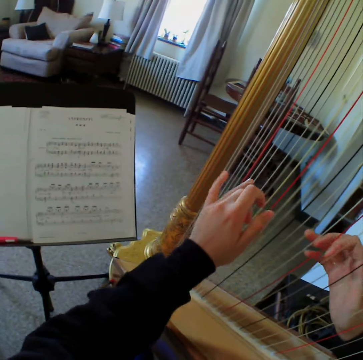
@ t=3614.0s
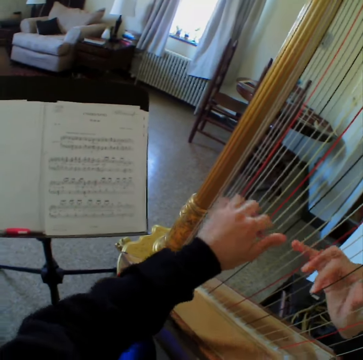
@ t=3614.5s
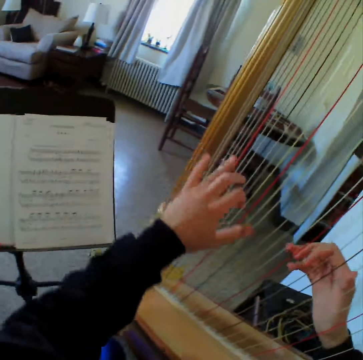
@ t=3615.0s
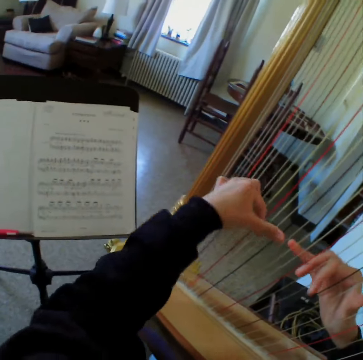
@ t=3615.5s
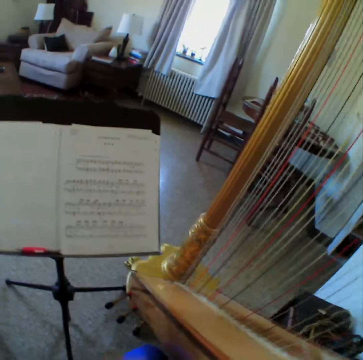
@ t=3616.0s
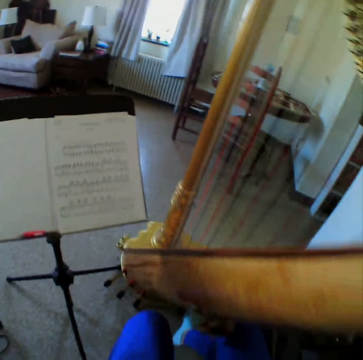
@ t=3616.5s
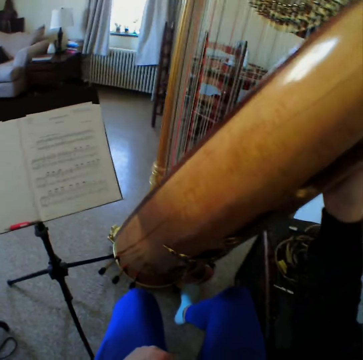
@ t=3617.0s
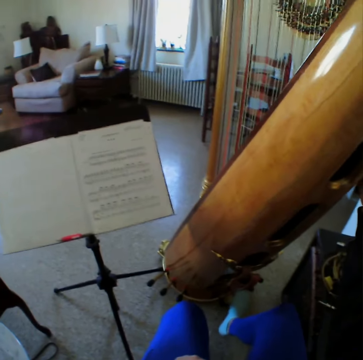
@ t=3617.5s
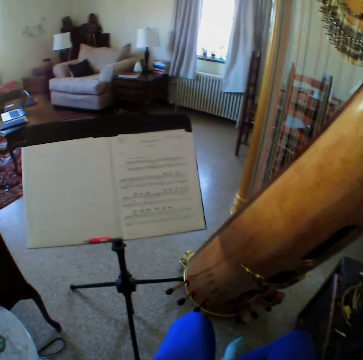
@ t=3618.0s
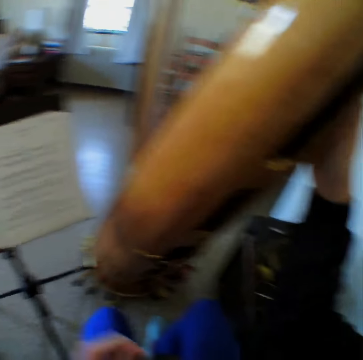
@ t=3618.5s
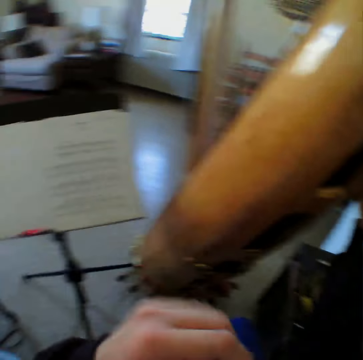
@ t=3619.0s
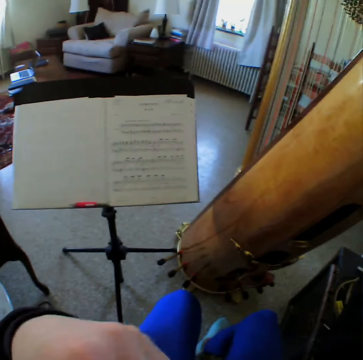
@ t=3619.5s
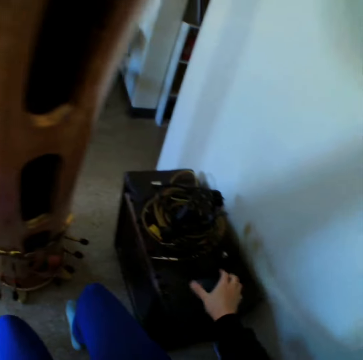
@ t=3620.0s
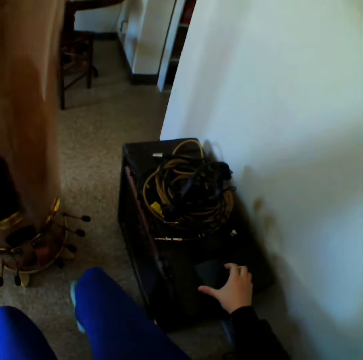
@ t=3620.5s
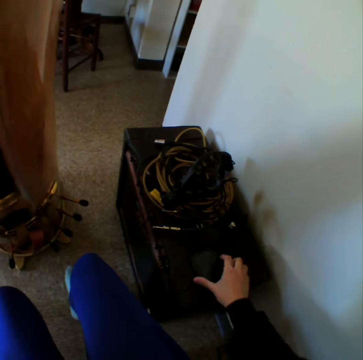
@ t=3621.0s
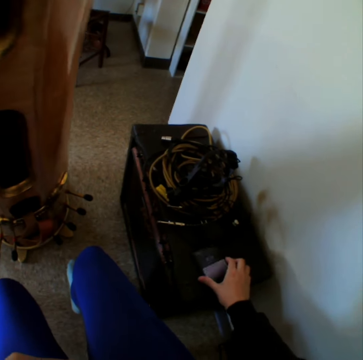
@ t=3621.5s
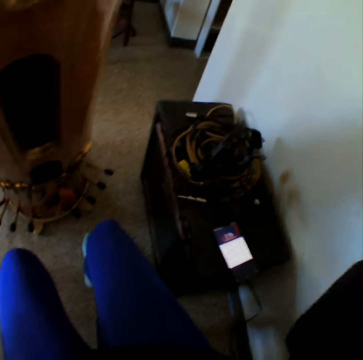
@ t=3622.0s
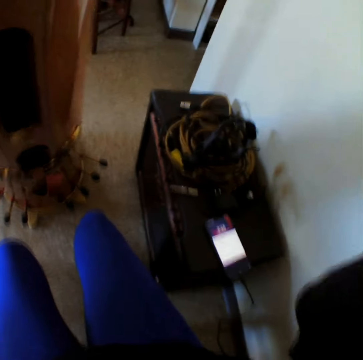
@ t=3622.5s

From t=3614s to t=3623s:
The camera wearer removes her left hand from the harp. She looks at the paper and looks around. She touches her face with her left hand. She moves the hands. She presses a phone on an equalizer with her right hand. She reaches for the camera with both hands. She looks around.
